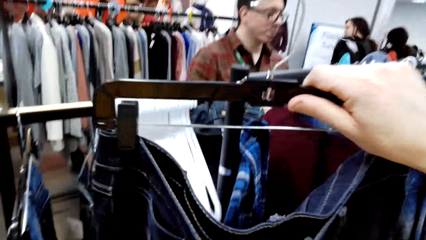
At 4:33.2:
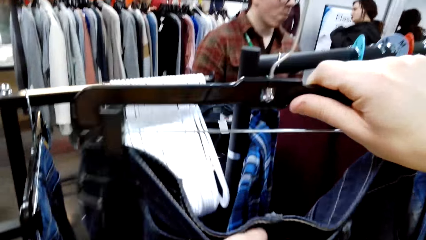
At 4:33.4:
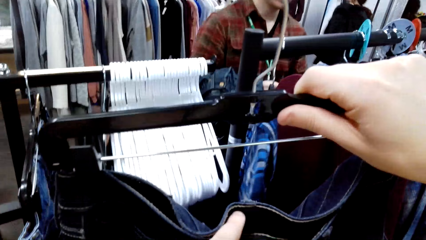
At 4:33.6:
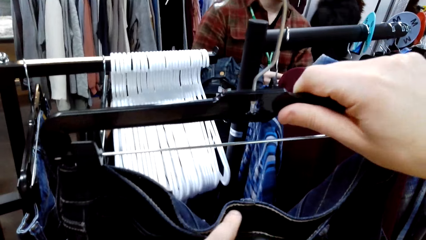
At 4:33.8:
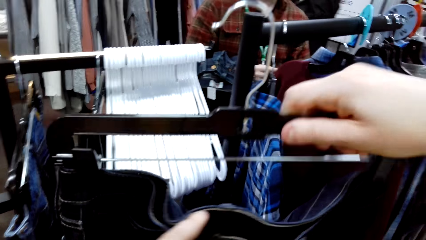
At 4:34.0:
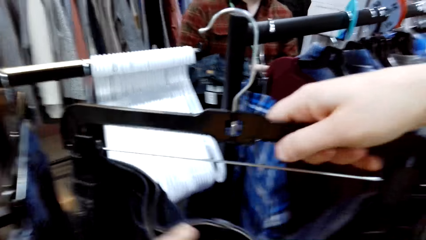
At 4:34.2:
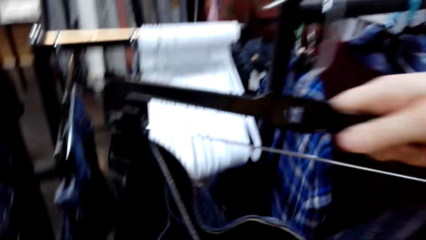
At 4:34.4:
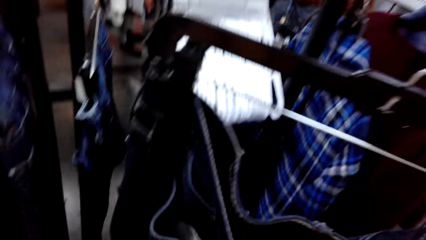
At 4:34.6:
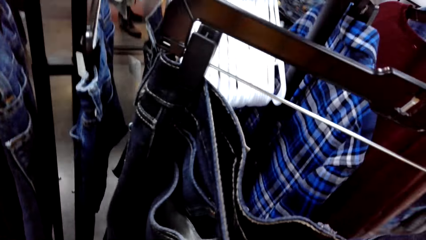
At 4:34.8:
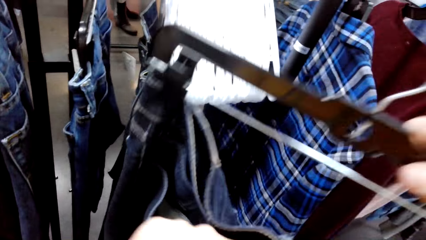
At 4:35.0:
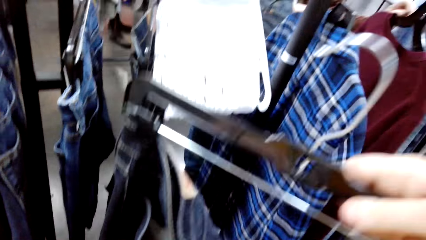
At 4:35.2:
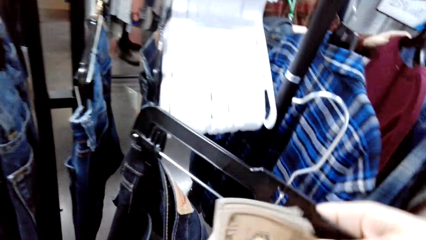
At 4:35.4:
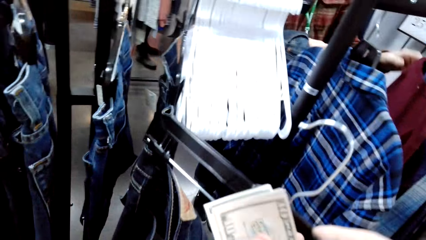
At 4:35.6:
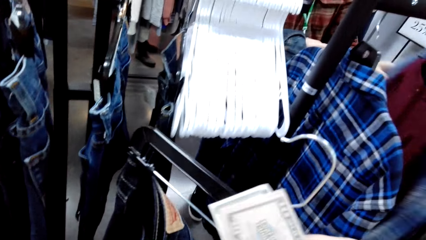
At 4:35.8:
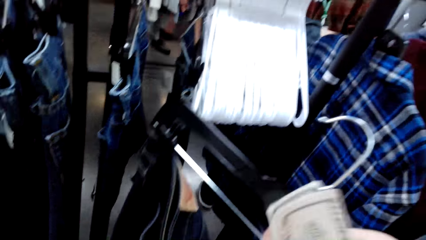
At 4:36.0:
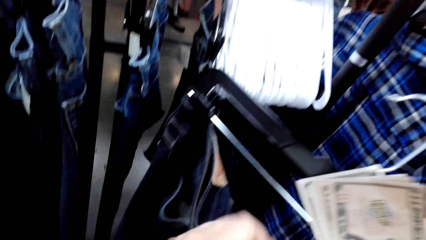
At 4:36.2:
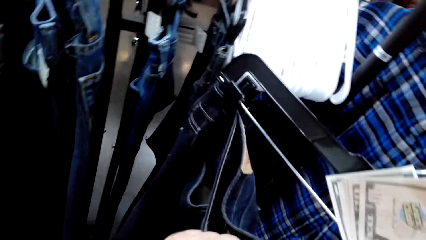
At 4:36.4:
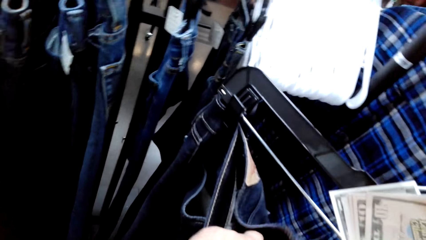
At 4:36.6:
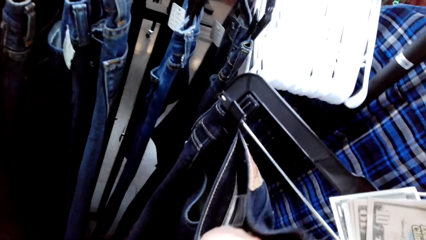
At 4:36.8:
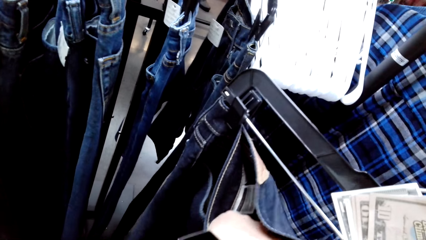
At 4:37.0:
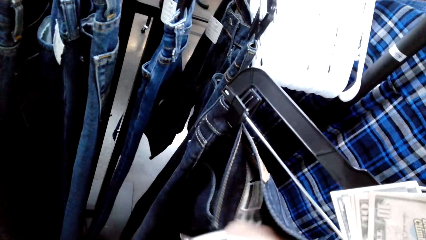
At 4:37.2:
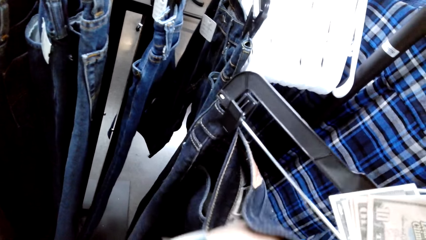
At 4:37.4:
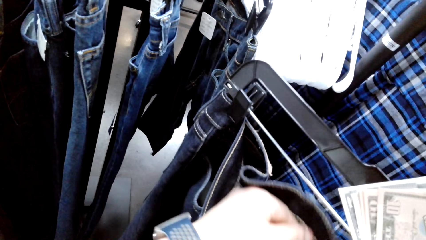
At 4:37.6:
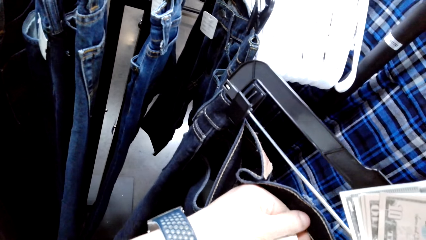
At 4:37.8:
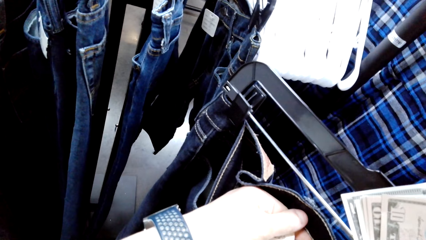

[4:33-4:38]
The camera wearer stares at the jeans.

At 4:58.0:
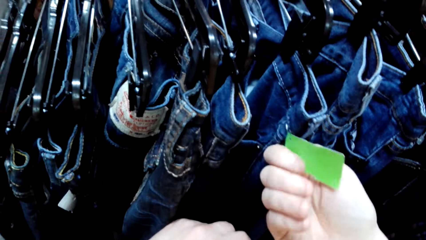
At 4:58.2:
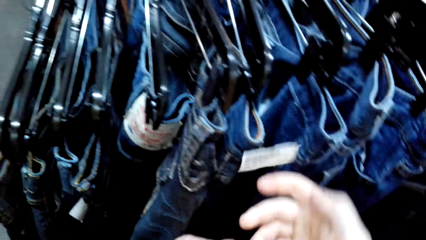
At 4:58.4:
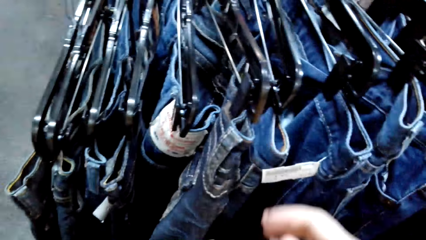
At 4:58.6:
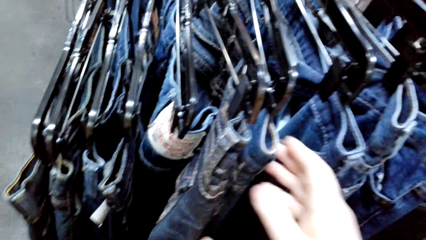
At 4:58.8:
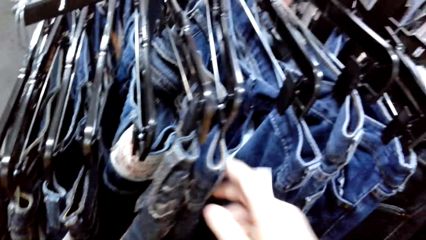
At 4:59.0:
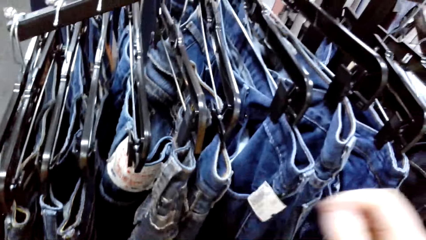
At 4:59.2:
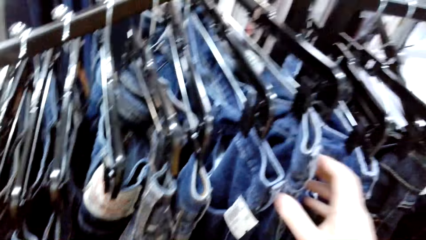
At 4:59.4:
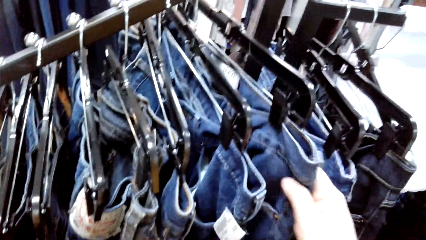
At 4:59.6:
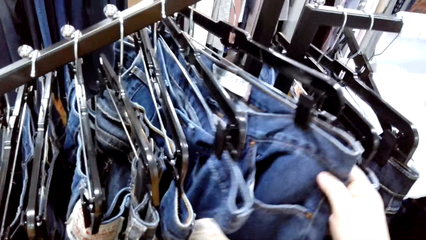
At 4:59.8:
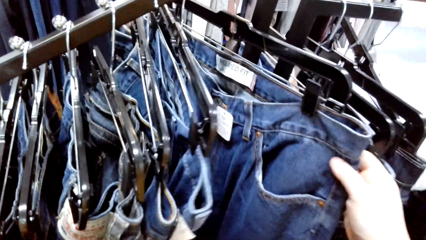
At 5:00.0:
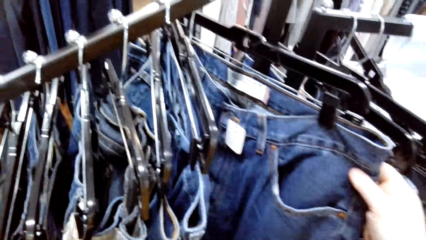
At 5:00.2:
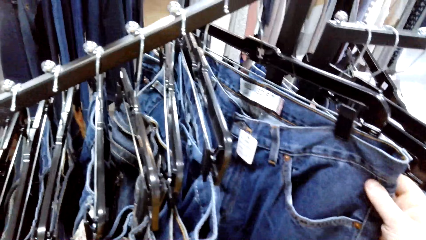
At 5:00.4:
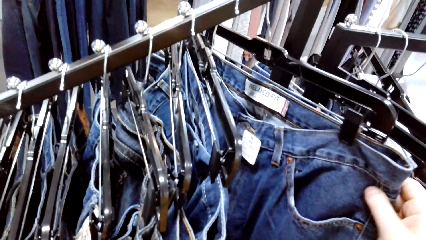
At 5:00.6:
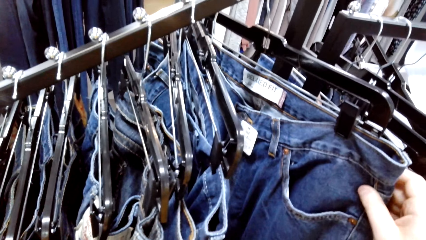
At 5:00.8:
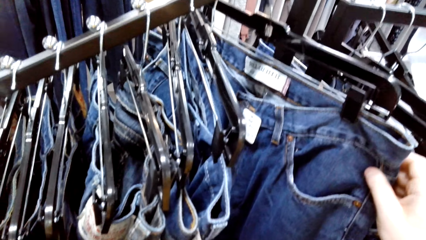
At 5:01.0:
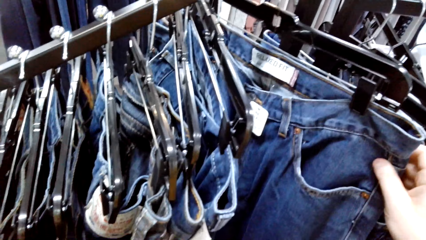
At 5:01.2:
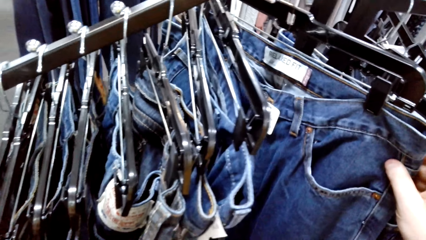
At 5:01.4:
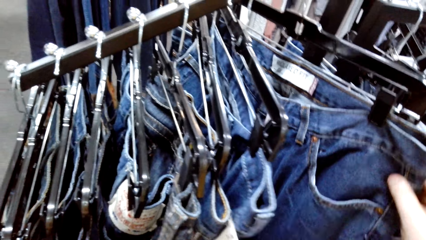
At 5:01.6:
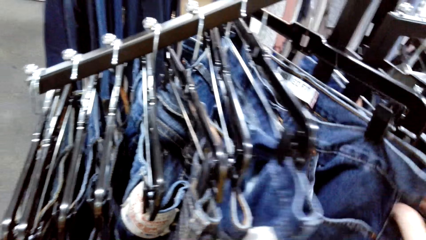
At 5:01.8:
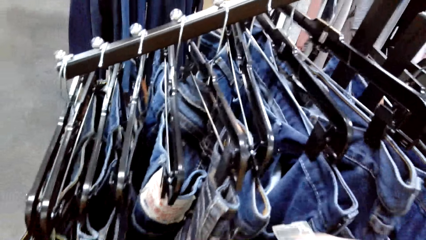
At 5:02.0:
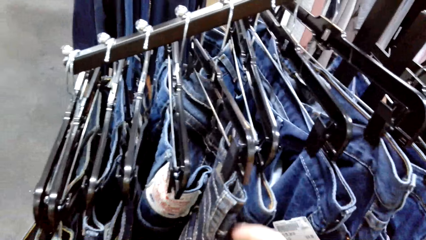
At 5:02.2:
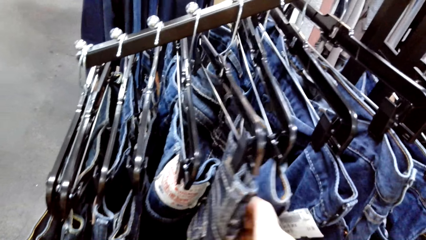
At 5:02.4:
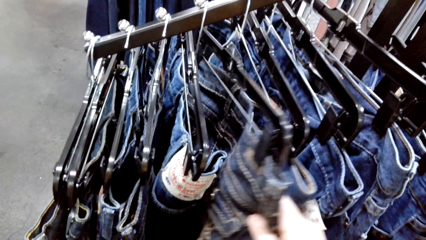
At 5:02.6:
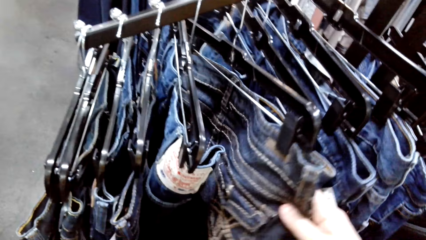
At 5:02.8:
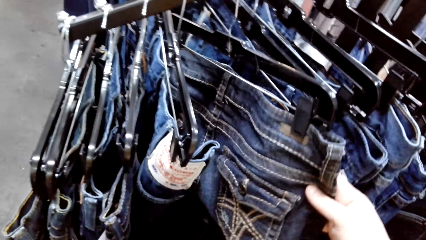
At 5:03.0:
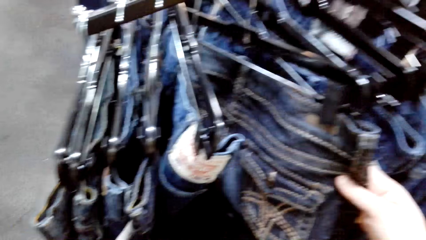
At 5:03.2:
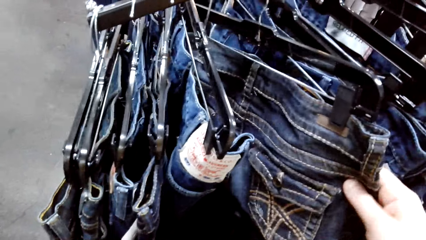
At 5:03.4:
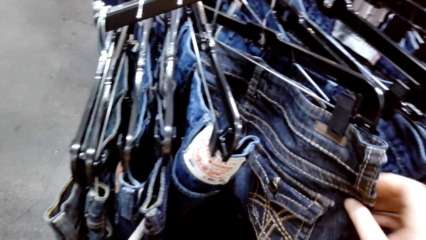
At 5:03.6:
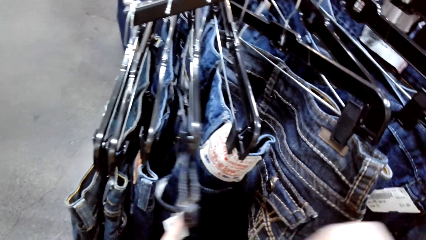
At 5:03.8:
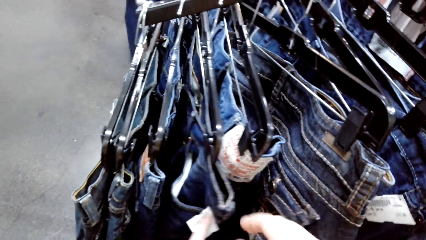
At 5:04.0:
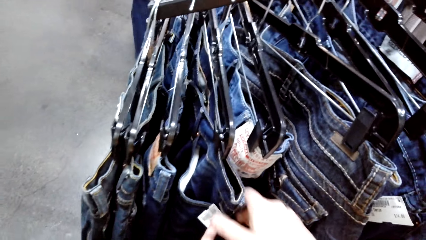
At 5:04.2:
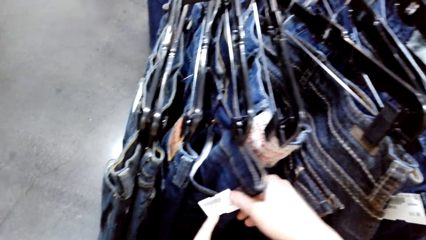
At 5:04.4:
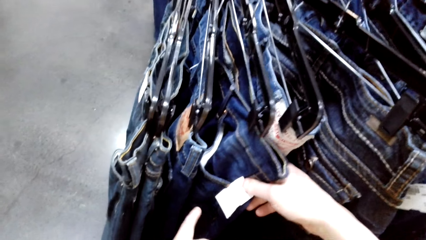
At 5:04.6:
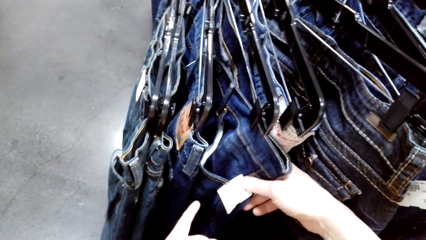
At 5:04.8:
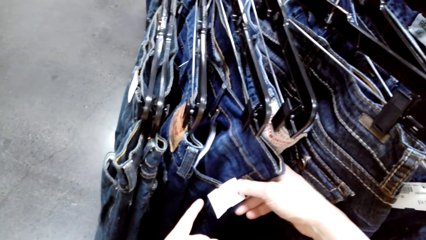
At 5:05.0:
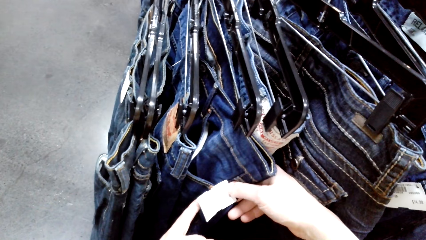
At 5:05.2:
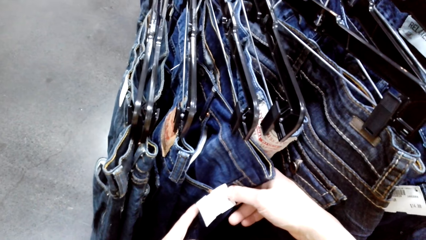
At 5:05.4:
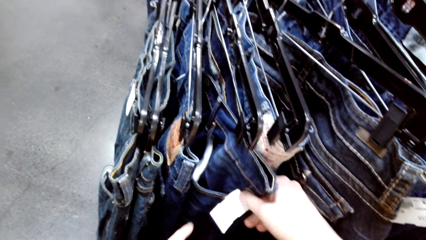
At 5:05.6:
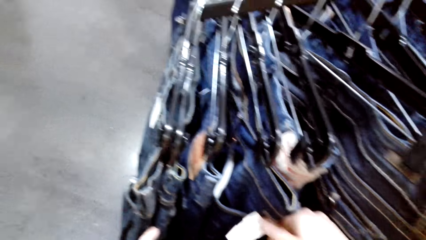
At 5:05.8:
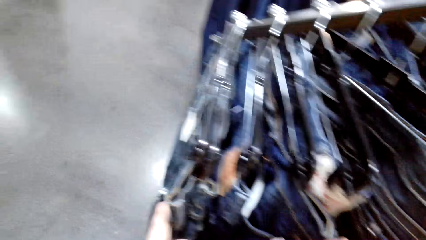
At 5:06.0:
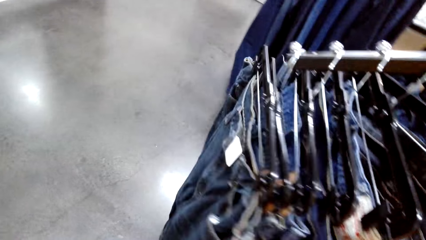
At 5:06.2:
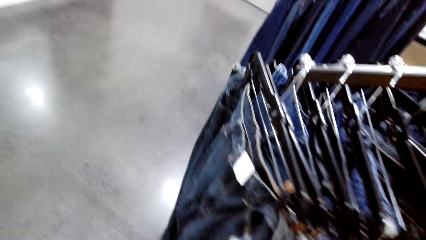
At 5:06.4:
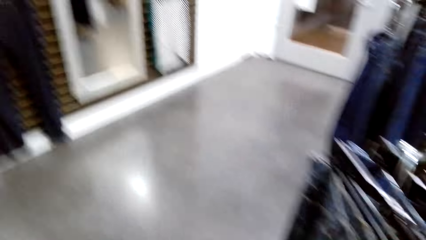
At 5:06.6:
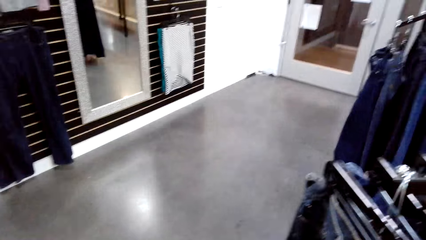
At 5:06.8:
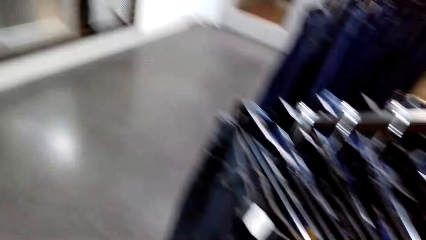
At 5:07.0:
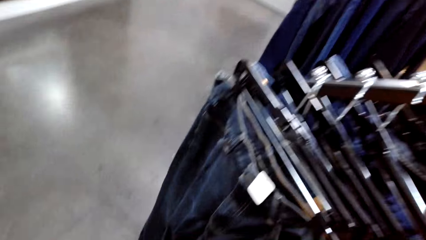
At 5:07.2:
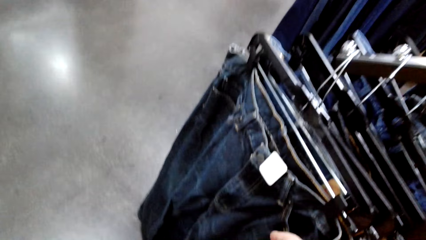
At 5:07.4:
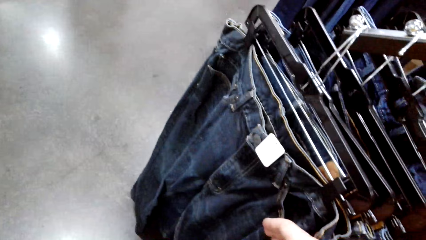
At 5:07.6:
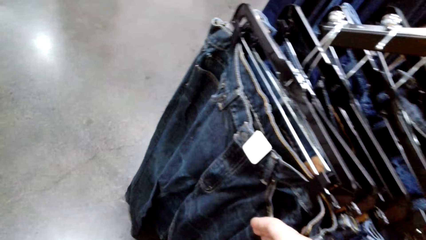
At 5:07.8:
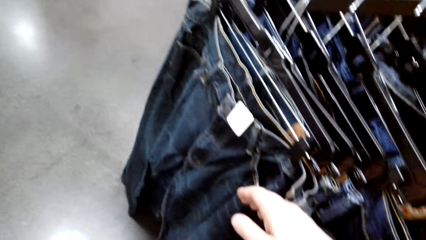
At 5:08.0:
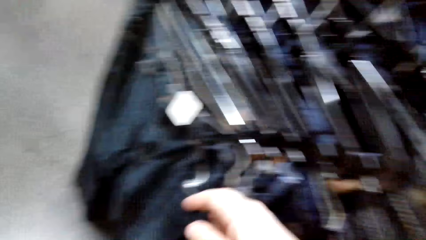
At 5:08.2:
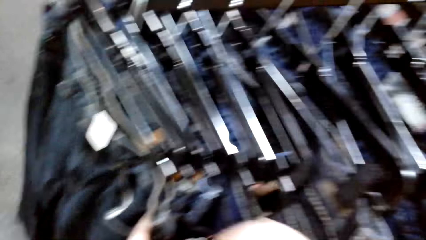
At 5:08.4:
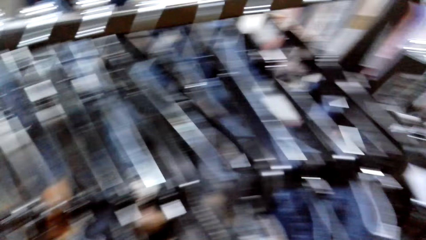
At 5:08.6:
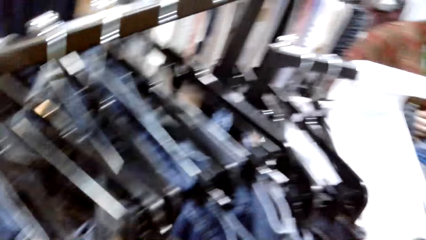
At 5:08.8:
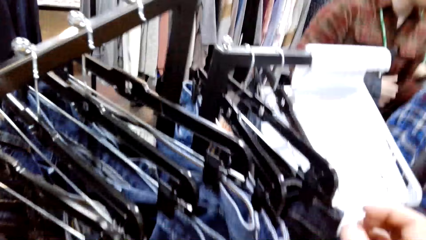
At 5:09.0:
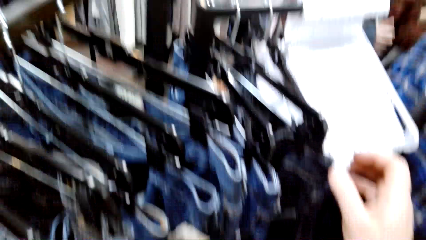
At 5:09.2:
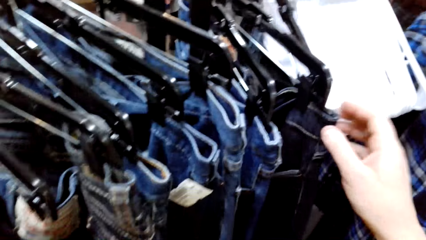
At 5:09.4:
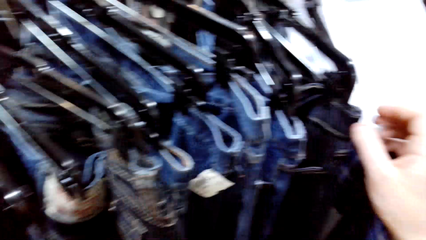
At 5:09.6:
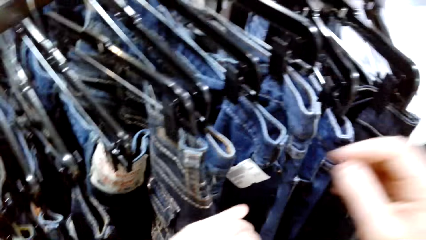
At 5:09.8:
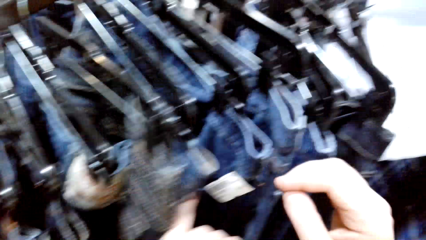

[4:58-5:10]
The camera wearer holds a trouser on the hanger. They inspect the trouser. They hold the trouser on the hanger. They inspect the trouser. They hold a price tag on the trouser.
